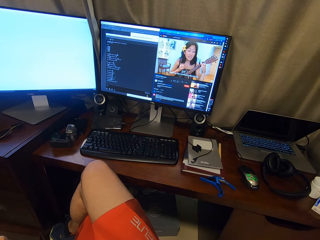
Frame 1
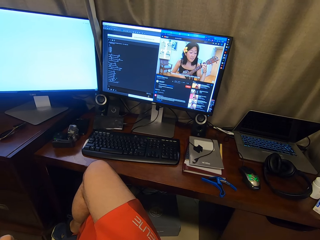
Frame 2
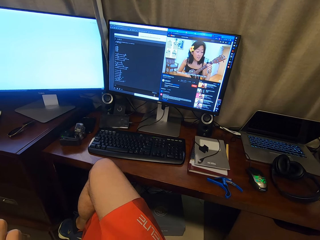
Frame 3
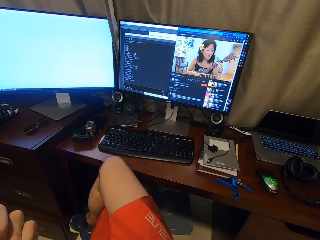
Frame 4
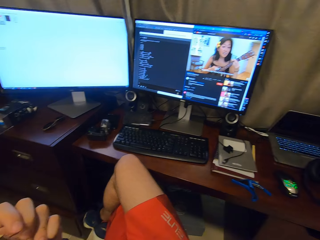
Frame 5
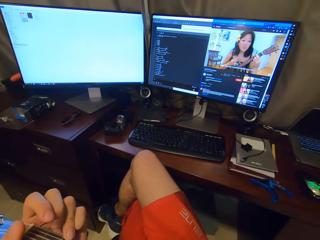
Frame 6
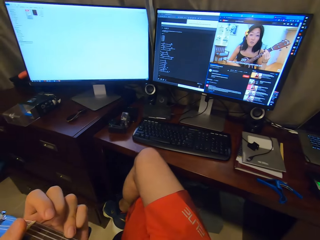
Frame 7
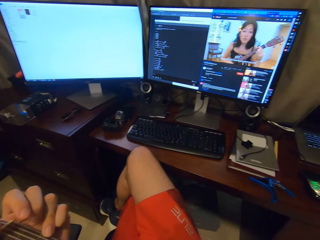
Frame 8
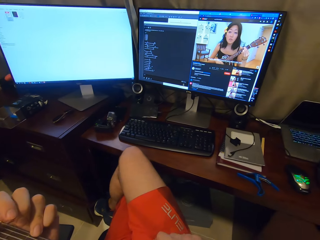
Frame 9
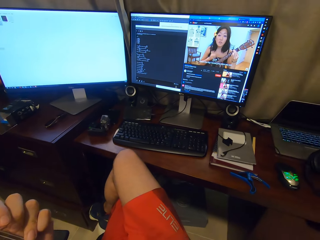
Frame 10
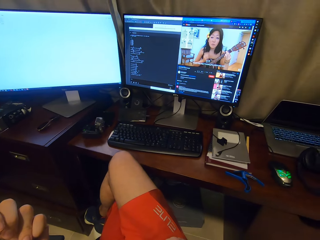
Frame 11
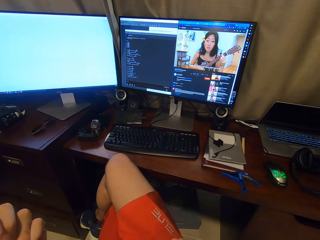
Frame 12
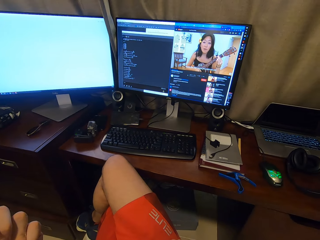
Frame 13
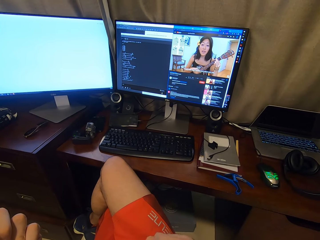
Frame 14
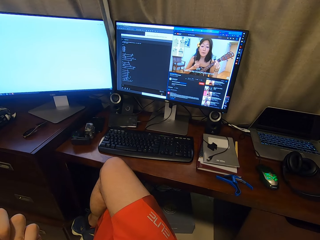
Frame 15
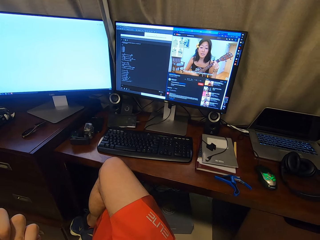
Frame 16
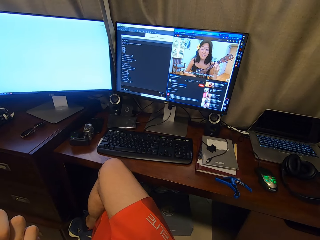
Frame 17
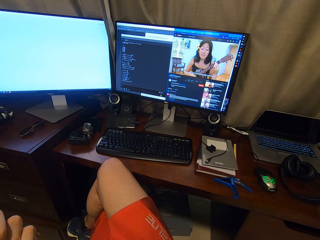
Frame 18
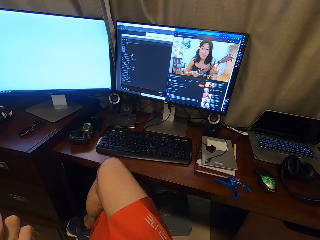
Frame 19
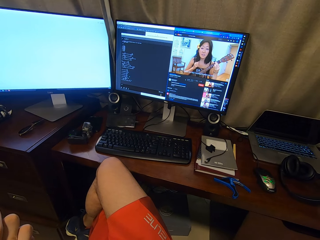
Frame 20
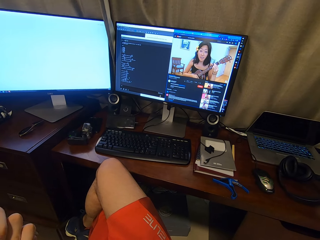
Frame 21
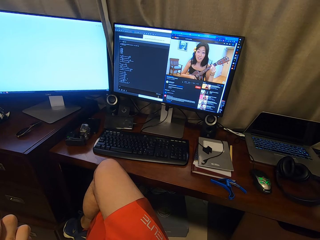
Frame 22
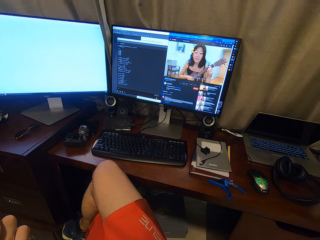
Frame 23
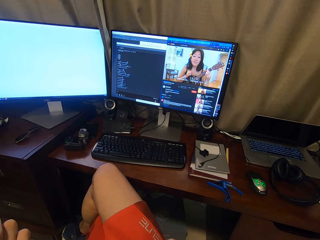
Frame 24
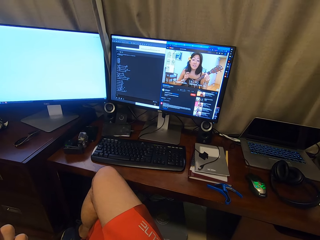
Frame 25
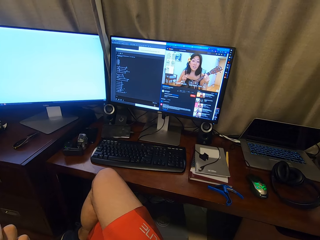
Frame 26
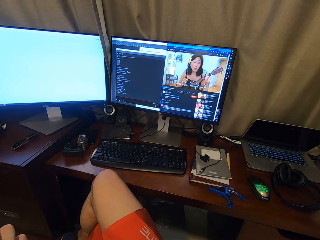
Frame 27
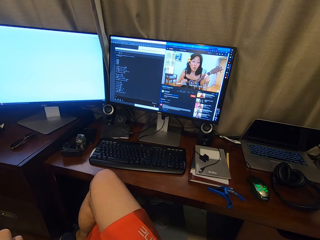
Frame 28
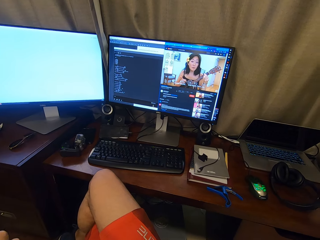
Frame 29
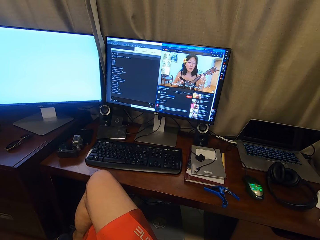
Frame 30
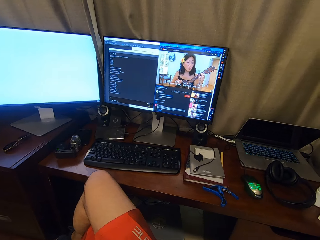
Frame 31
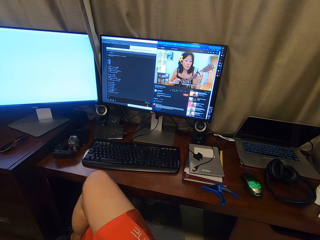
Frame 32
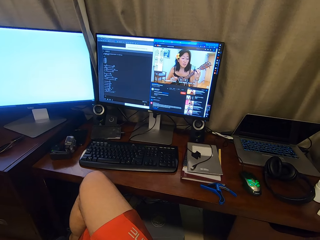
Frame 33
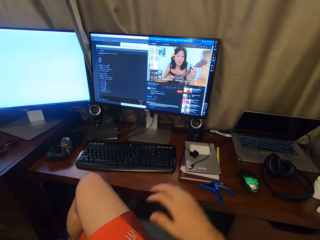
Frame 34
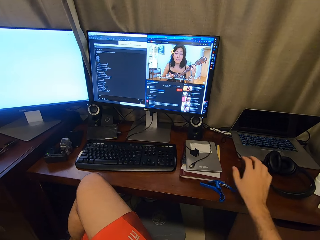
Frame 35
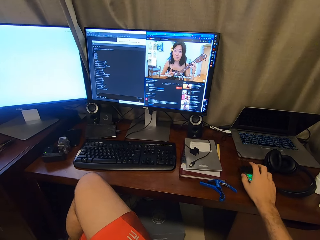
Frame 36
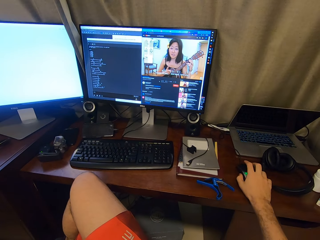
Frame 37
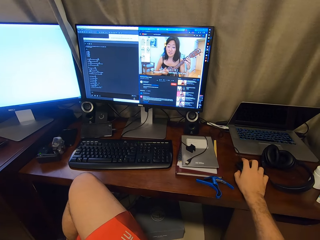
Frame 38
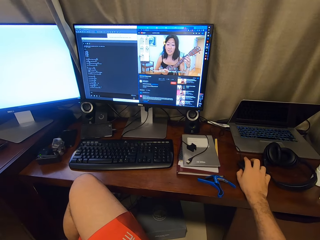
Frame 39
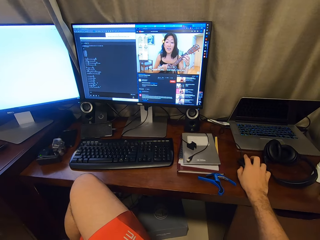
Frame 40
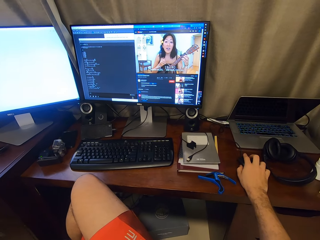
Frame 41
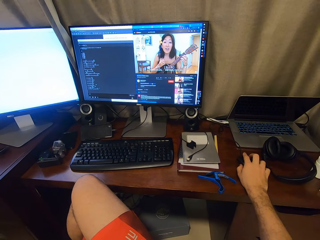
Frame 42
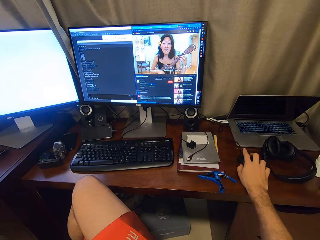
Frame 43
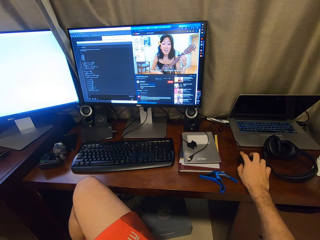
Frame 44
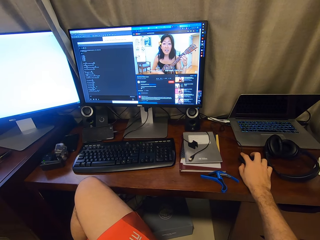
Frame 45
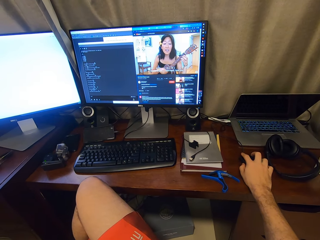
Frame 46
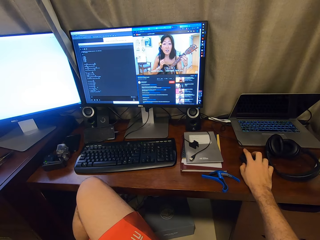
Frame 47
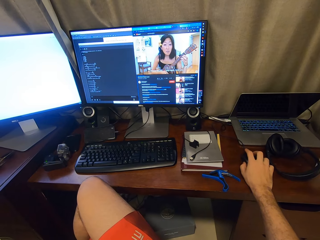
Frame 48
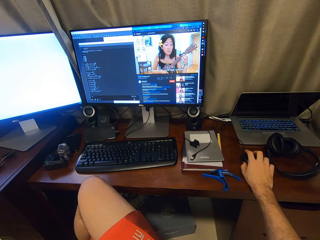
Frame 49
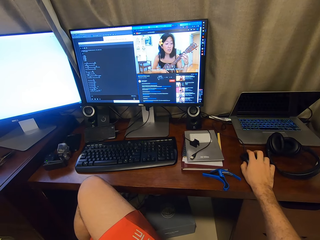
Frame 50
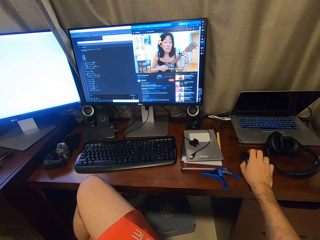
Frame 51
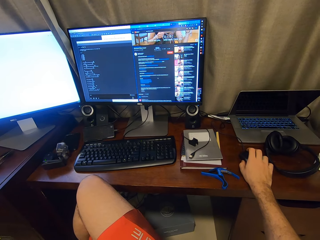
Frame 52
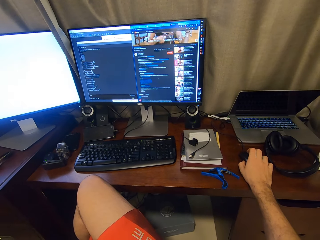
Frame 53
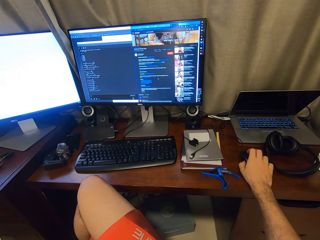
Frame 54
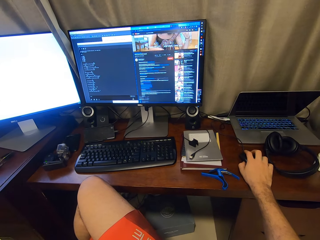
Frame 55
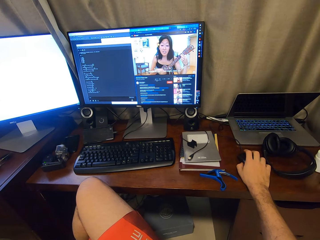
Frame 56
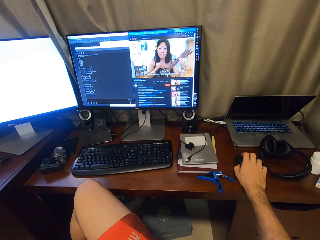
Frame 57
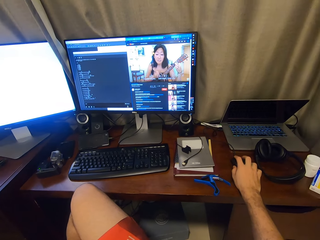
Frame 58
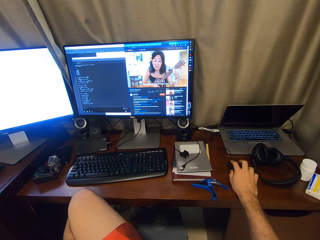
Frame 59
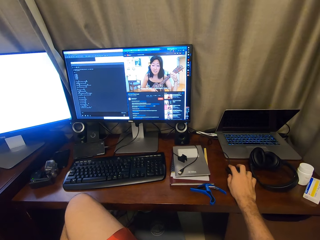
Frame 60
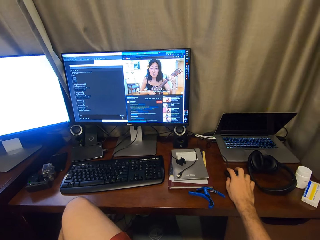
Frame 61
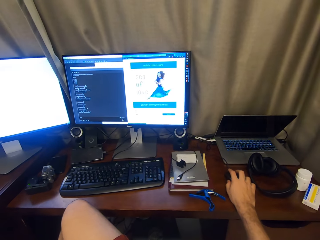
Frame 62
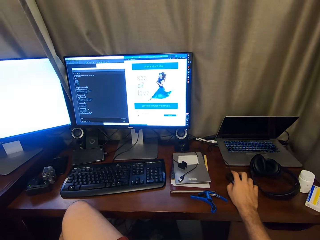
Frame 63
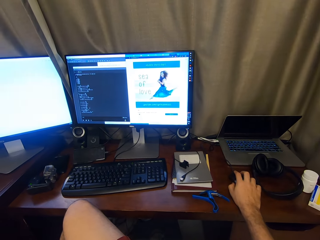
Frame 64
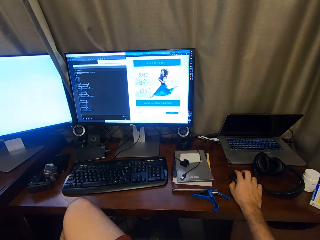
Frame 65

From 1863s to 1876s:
The camera wearer clicks the mouse. They use the computer.

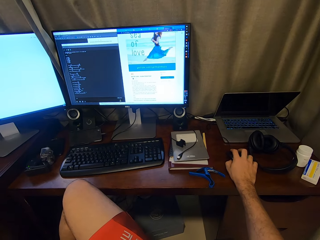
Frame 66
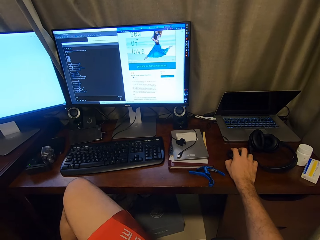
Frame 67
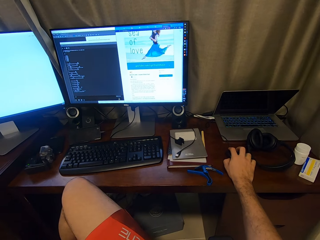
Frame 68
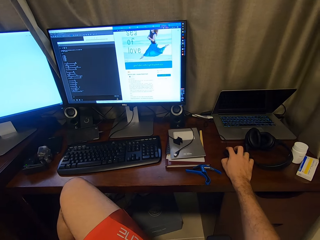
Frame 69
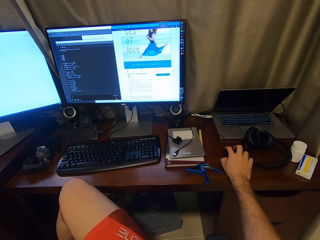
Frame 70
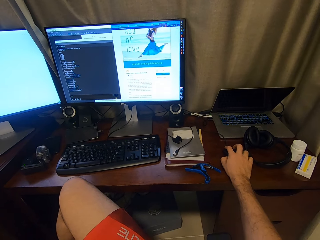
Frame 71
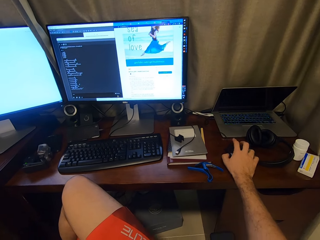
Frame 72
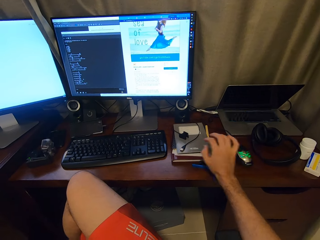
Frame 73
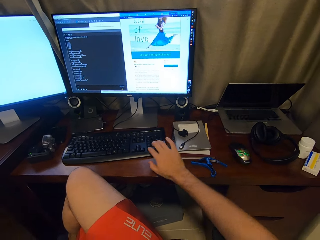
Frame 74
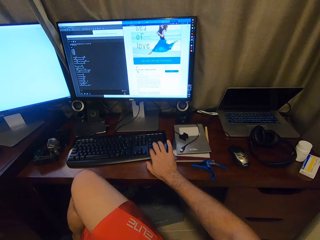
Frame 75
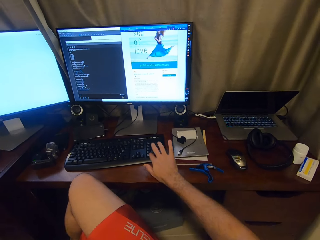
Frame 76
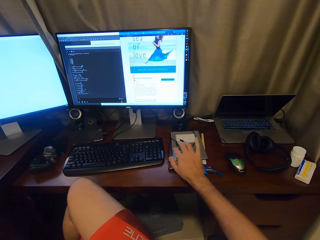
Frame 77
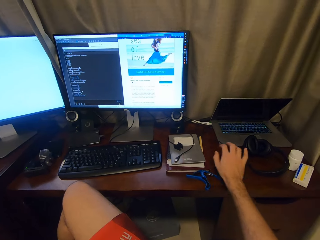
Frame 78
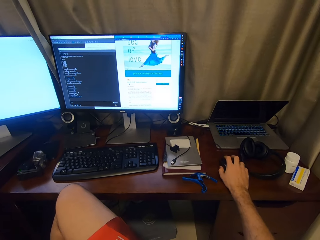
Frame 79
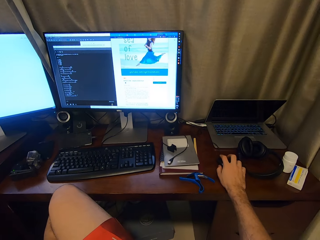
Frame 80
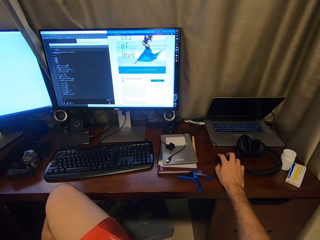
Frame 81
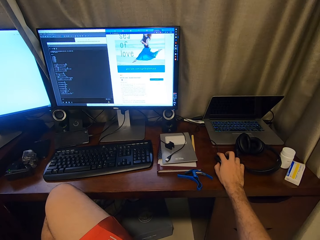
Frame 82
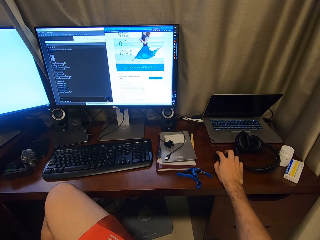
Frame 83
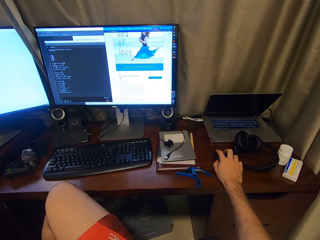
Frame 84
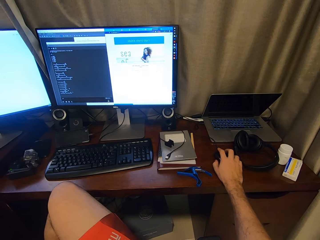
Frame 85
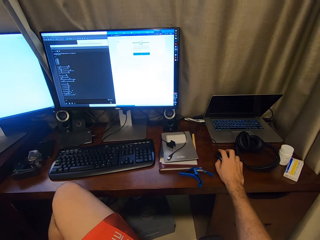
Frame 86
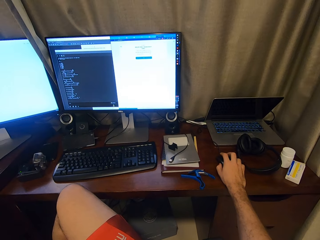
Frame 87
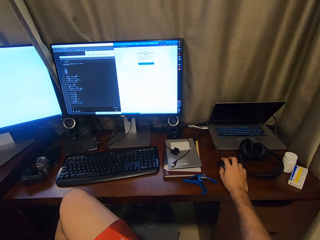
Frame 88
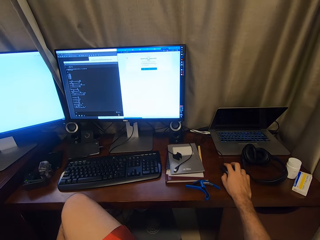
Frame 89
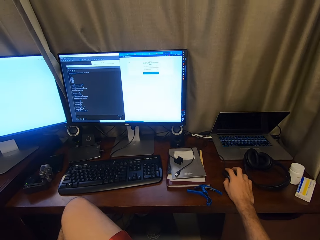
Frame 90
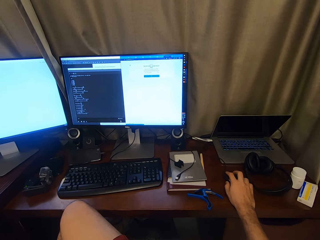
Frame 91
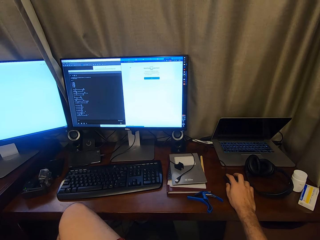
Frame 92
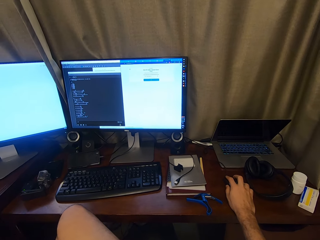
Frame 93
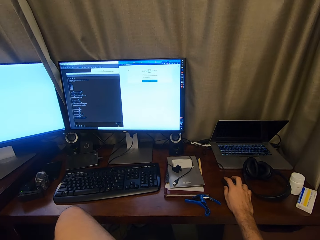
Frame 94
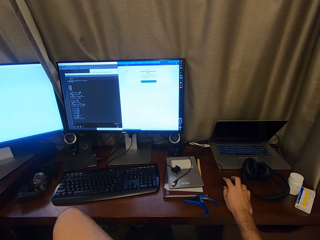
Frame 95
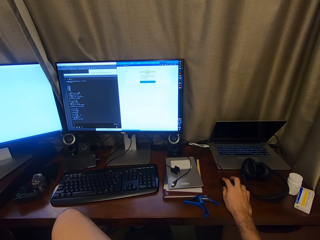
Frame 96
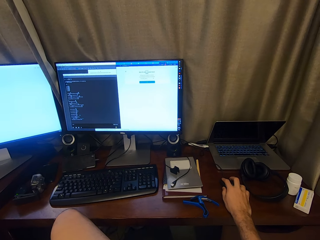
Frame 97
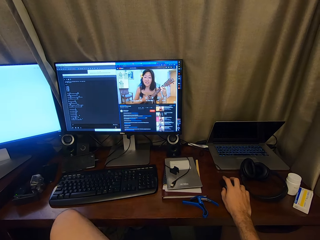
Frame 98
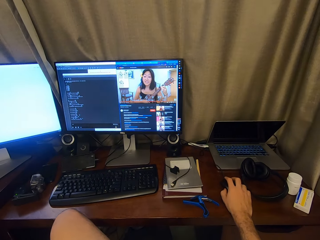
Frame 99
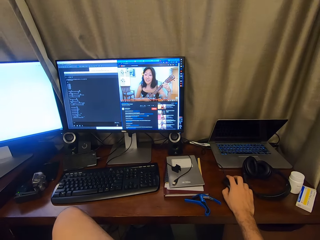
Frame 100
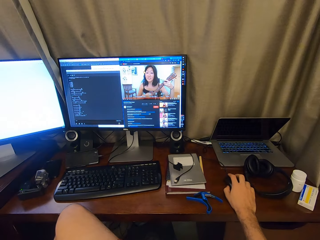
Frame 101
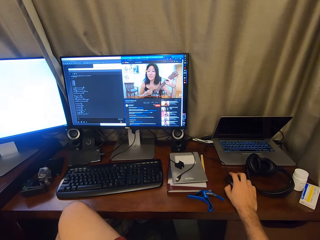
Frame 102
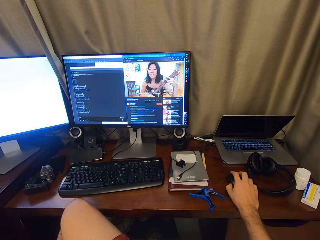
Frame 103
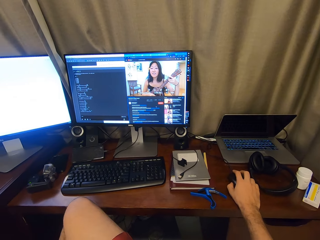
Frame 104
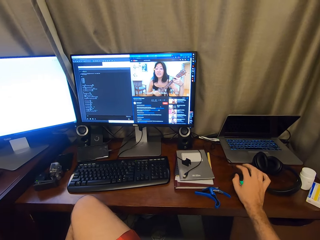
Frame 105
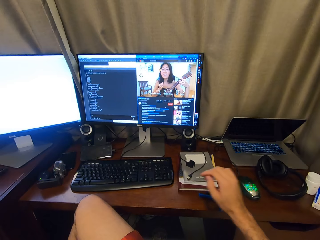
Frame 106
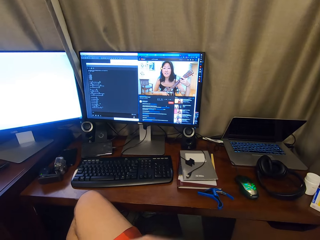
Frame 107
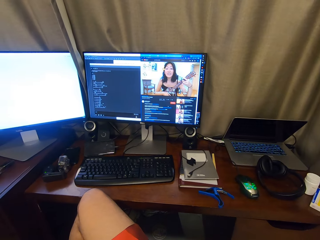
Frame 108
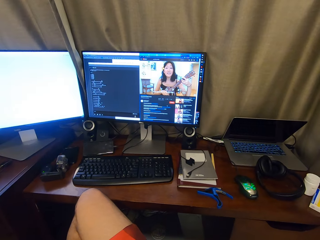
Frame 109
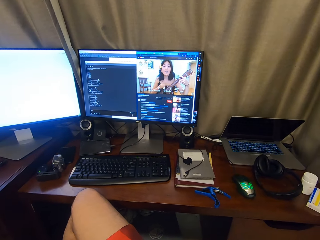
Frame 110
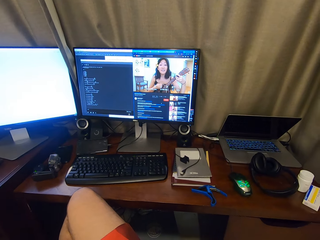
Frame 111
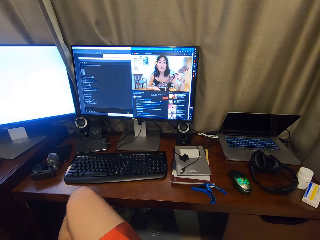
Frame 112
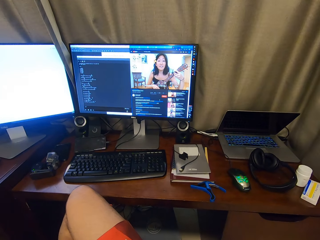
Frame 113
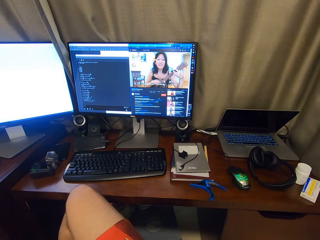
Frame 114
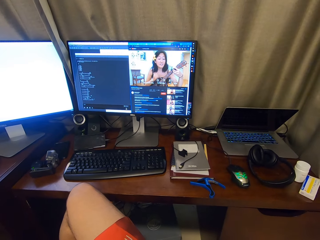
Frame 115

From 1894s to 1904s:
The camera wearer presses the keys on the keyboard. They click the mouse. They use the computer. They remove the right hand from the mouse. They play the guitar. They watch the monitor.
